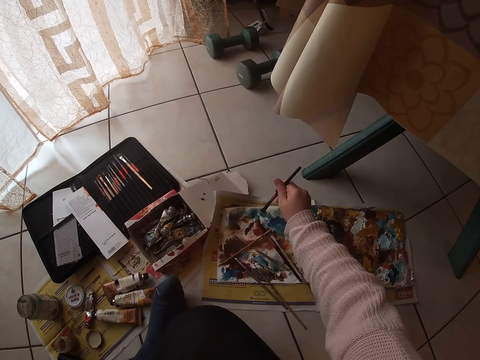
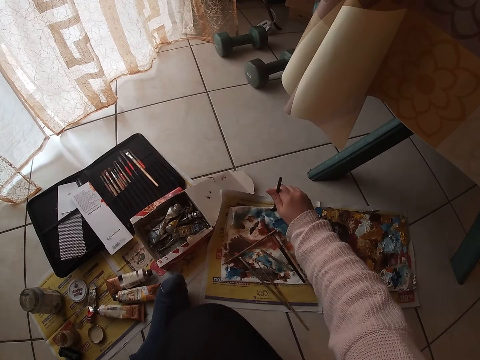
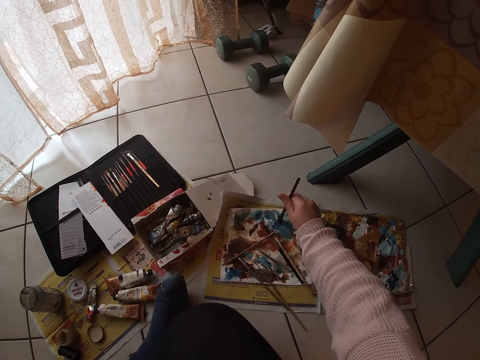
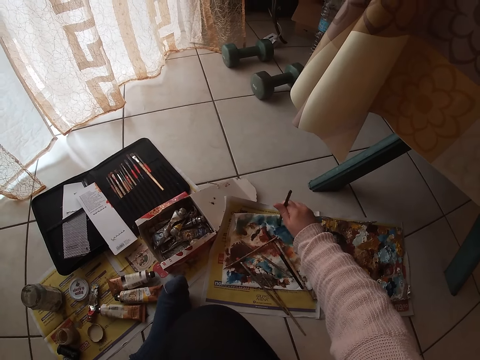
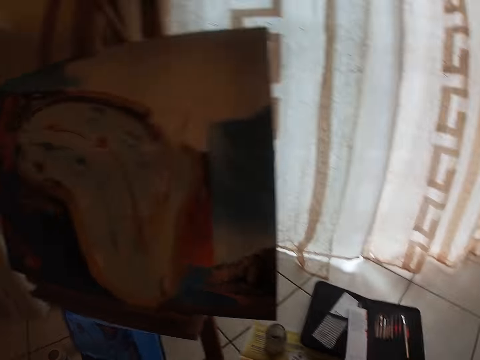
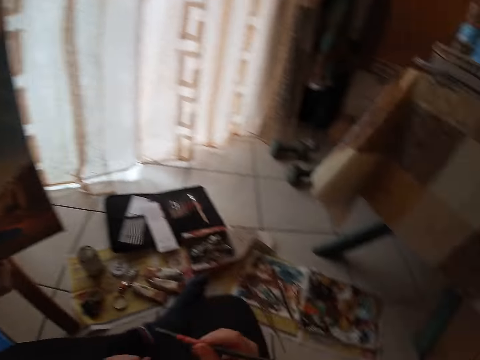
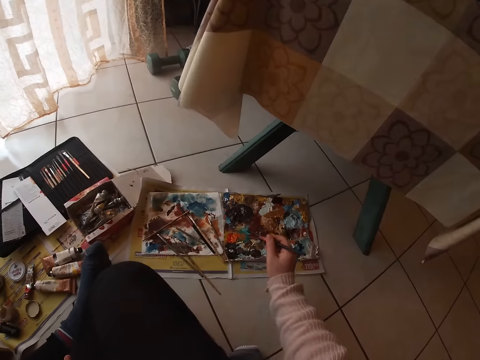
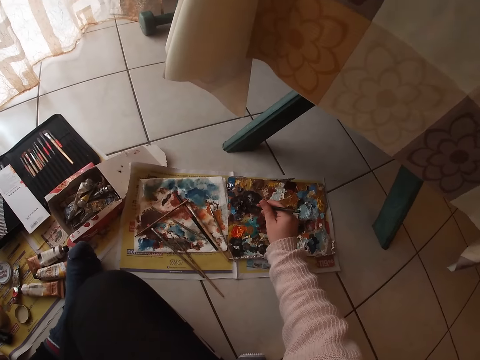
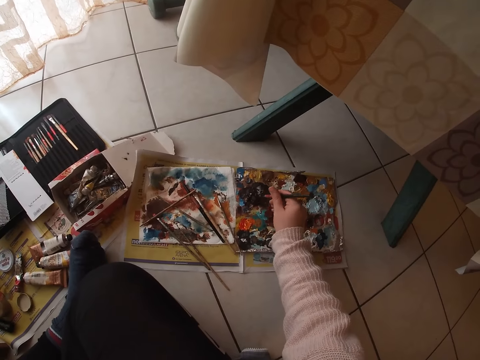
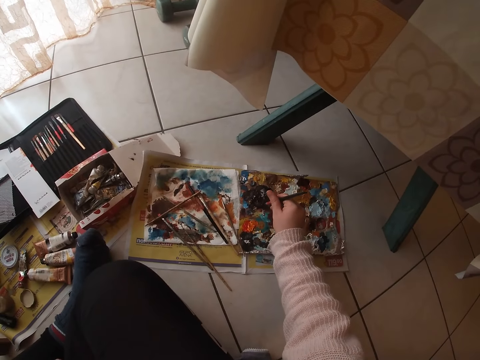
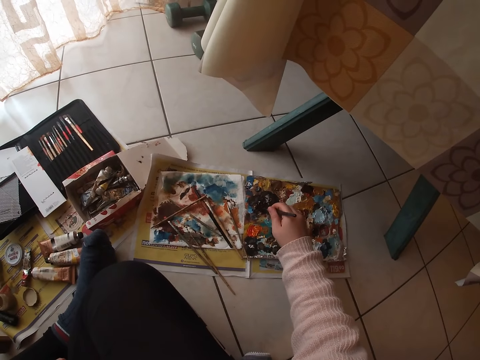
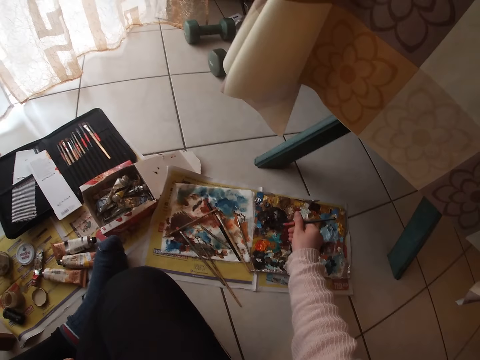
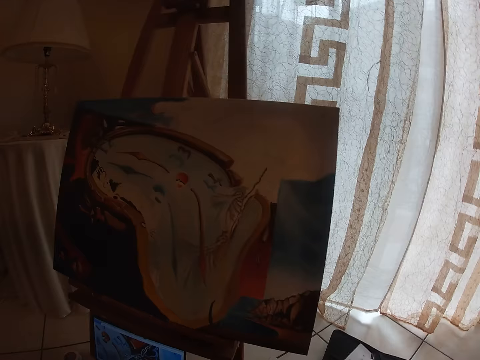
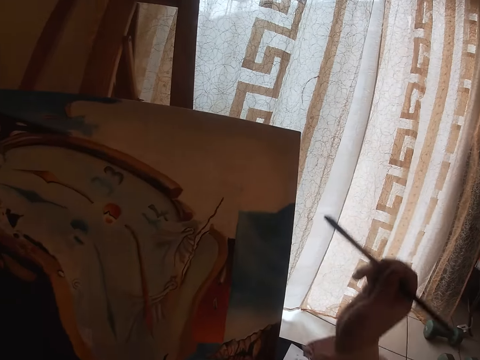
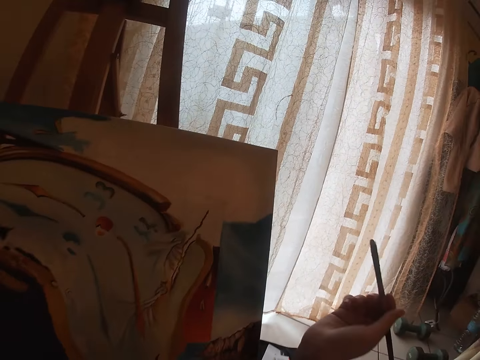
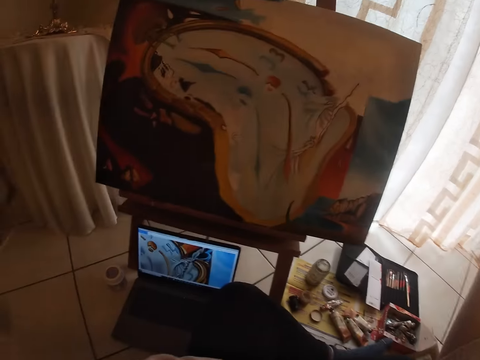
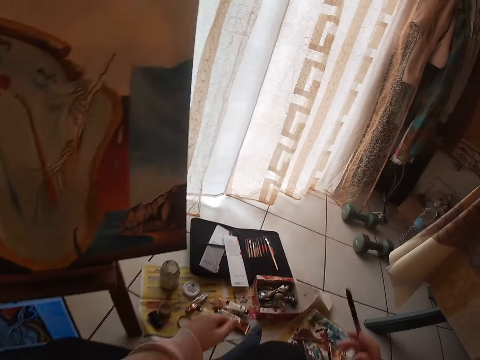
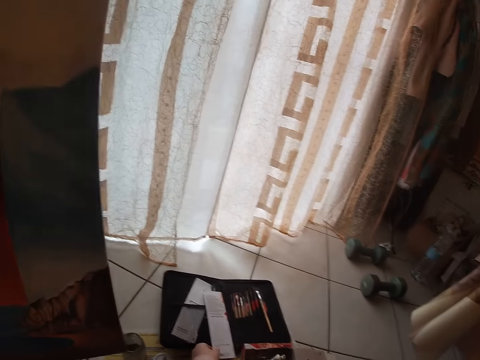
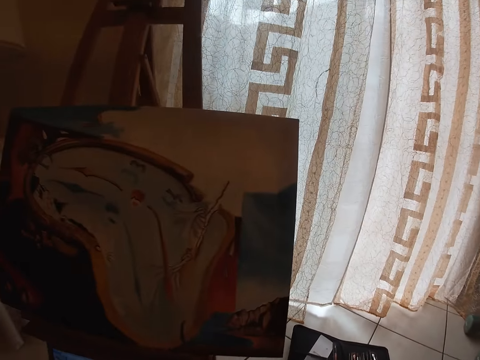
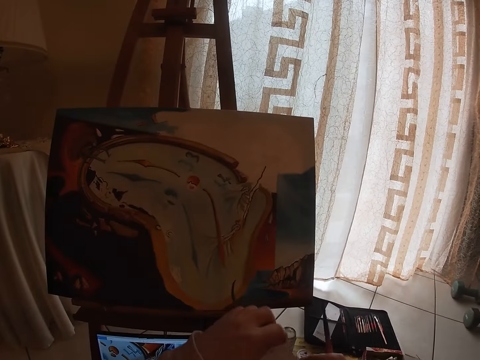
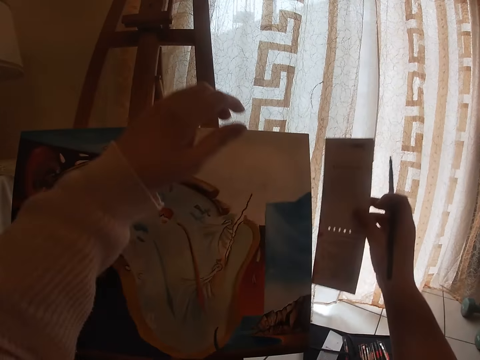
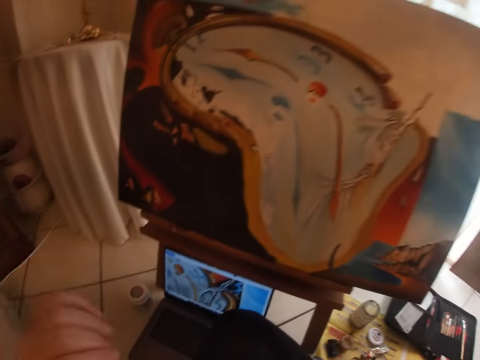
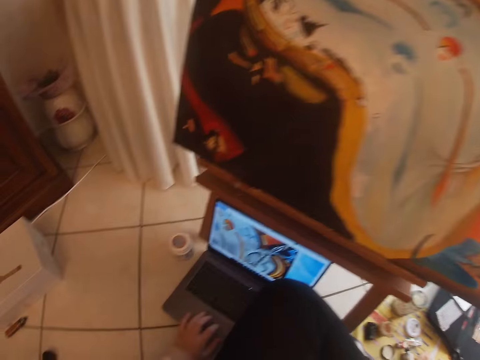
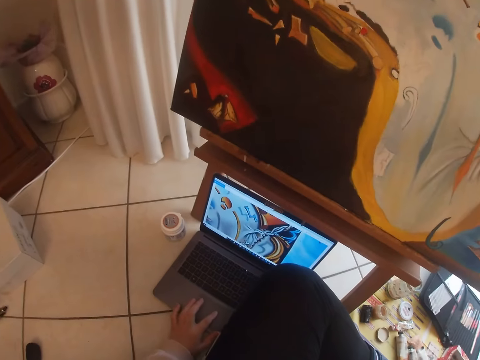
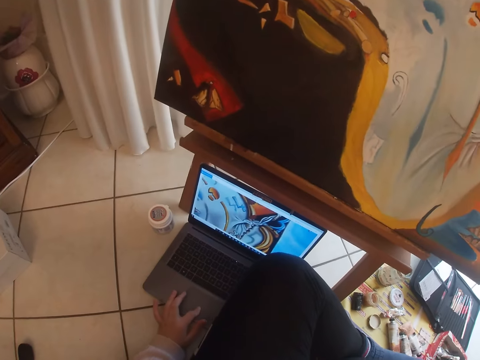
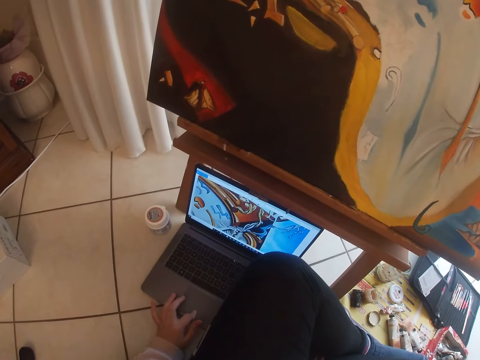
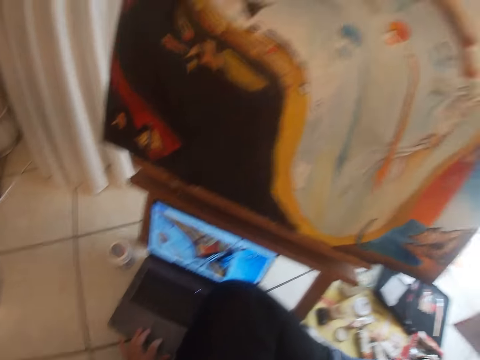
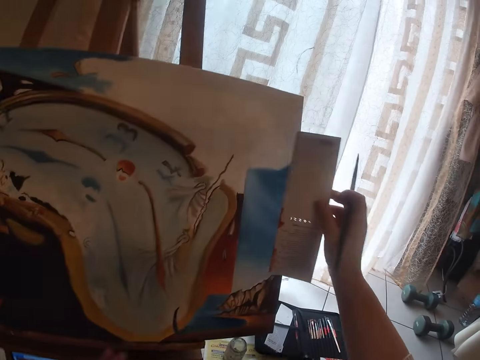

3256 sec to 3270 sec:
The camera wearer rubs the brush on the white palette paper. He looks around. He touches the paints on the palette with the brush. He picks up the paper. He holds the paper with his right hand. He operates a computer with his left hand.

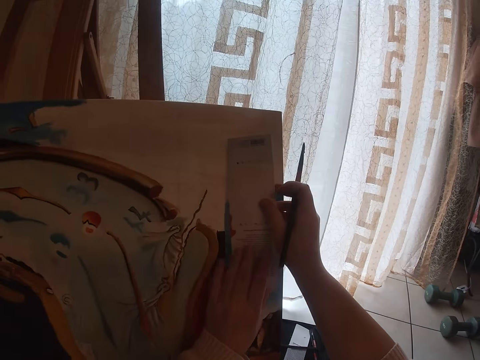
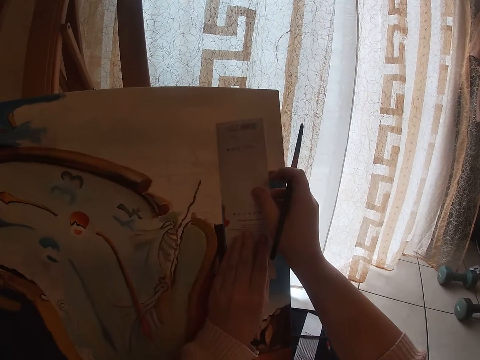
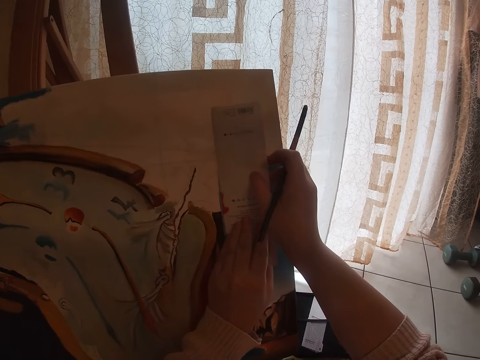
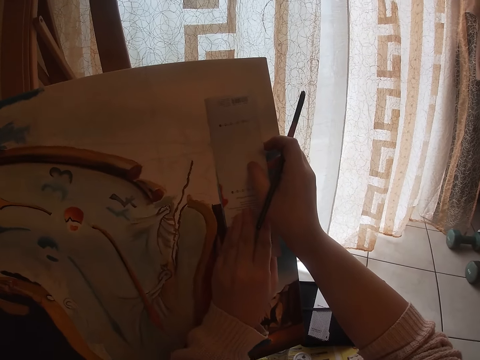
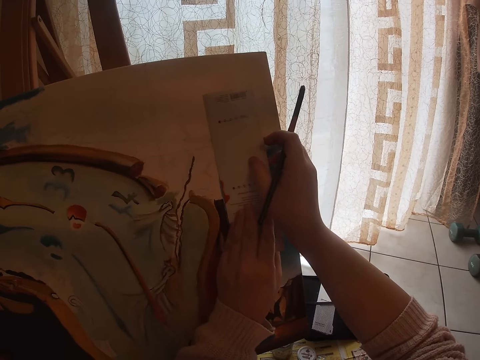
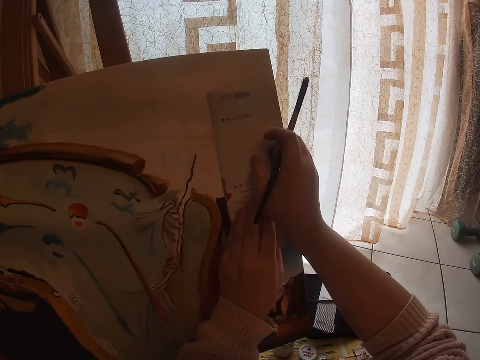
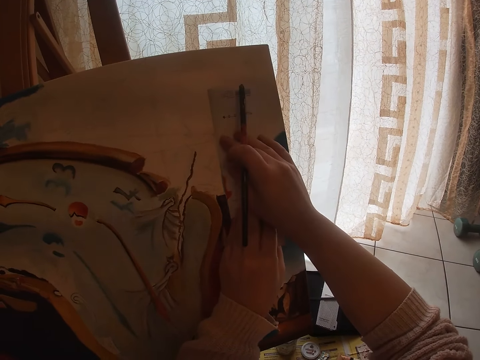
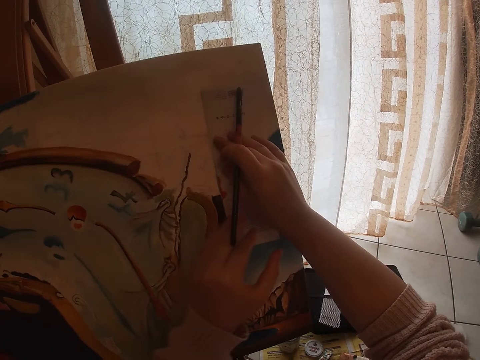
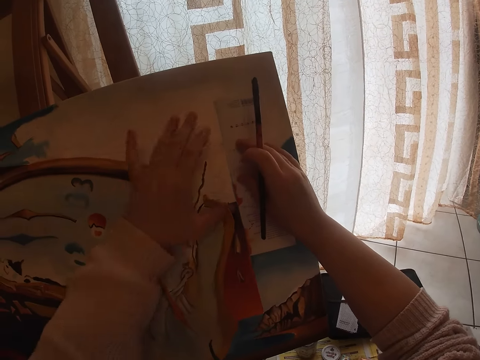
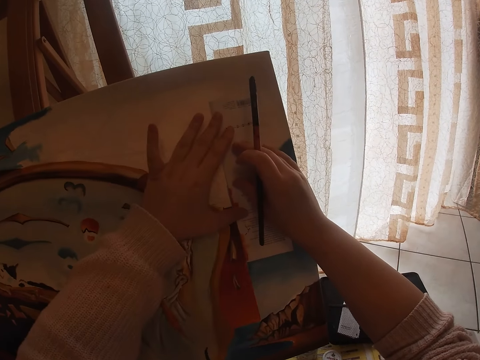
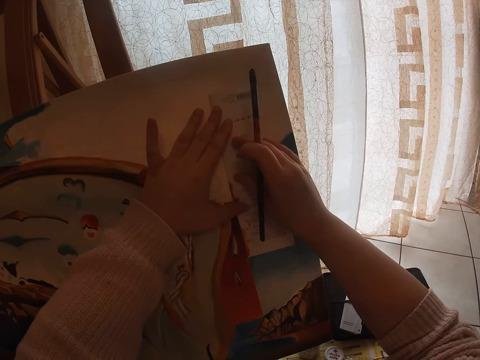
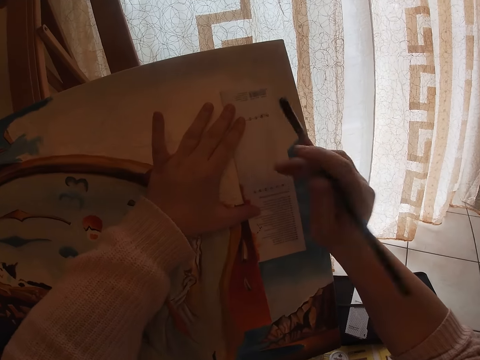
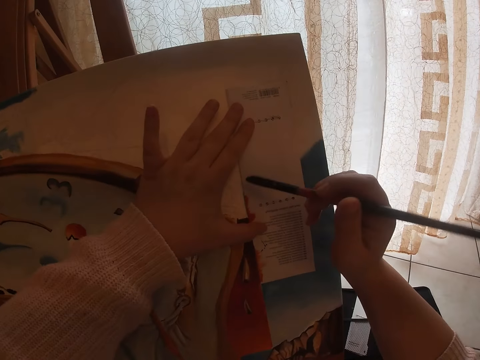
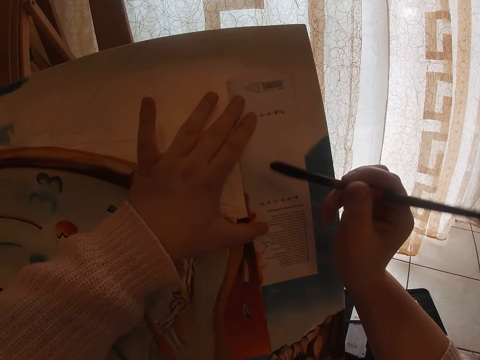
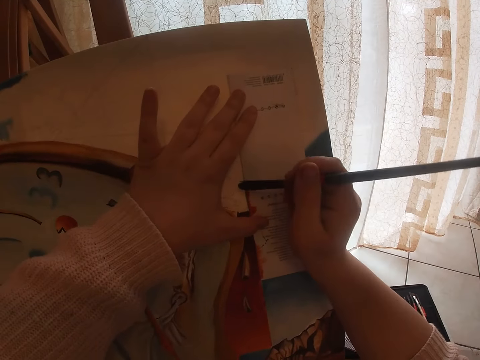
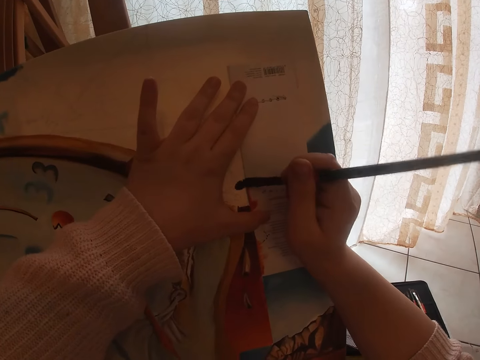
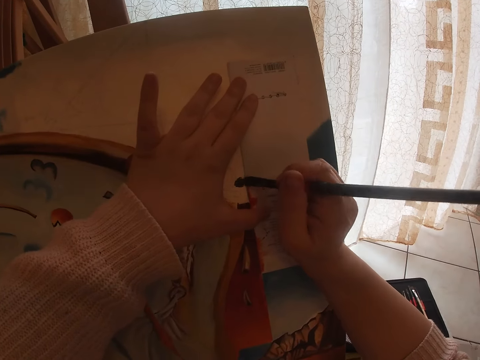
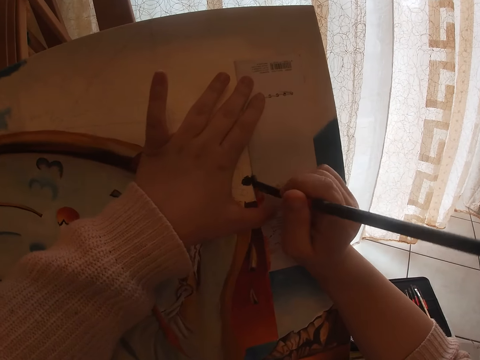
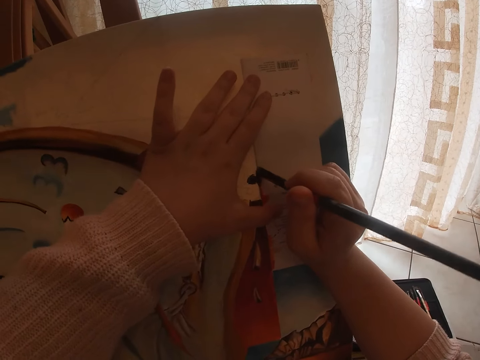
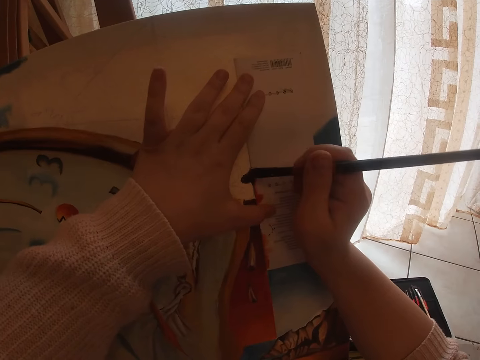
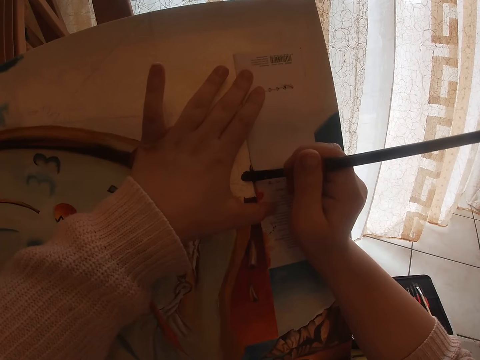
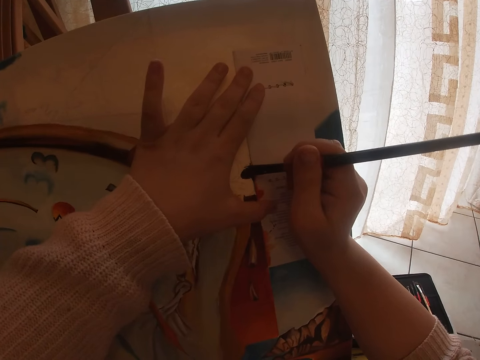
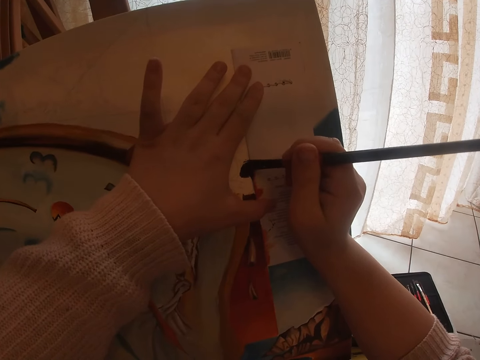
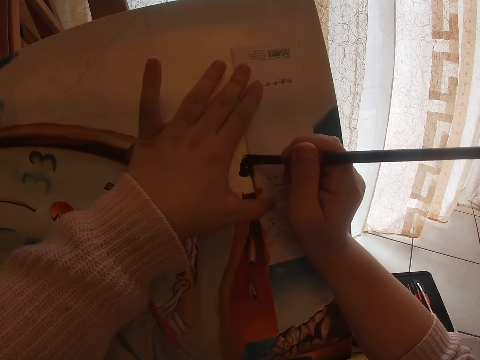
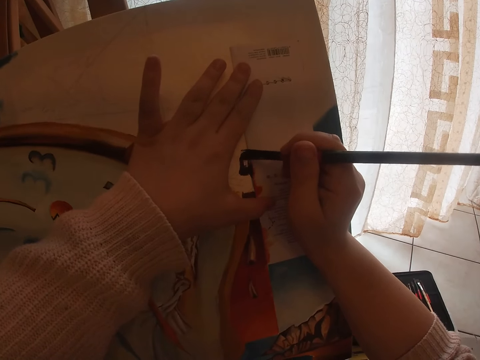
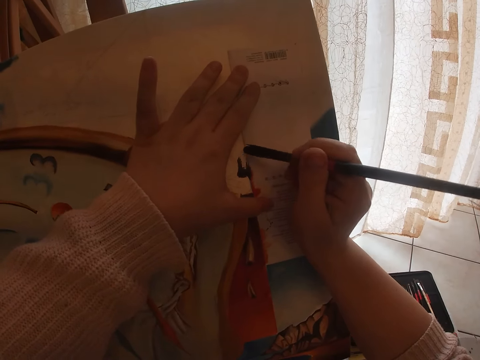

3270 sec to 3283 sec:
The camera wearer puts the paper on the painting. He holds the paper with his right hand. He paints on the canvas with the brush in his right hand.
